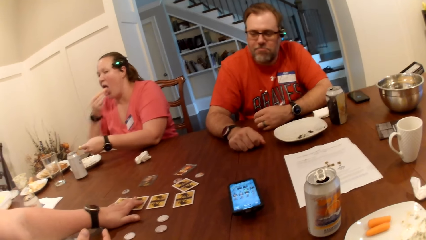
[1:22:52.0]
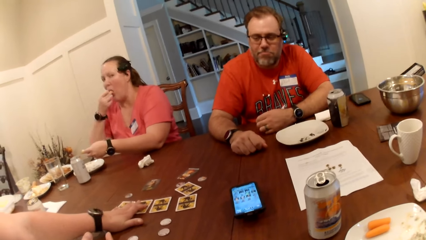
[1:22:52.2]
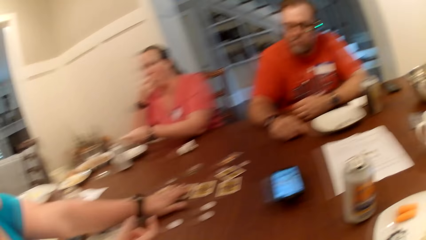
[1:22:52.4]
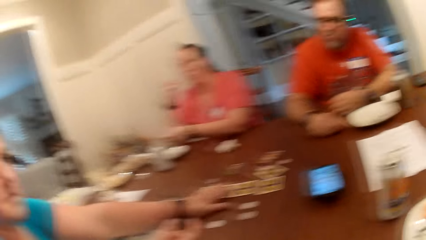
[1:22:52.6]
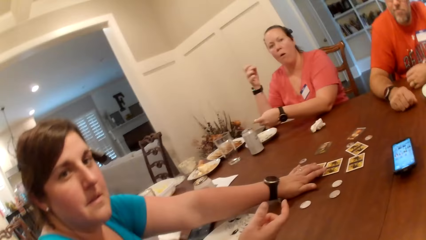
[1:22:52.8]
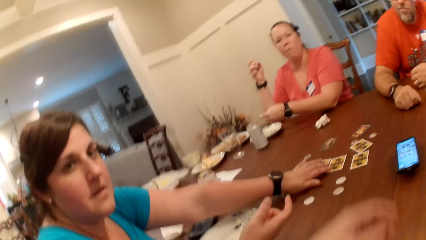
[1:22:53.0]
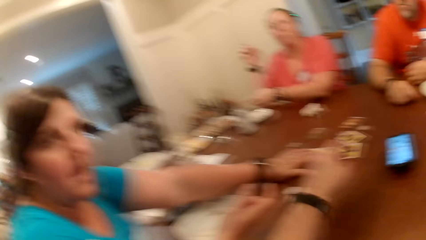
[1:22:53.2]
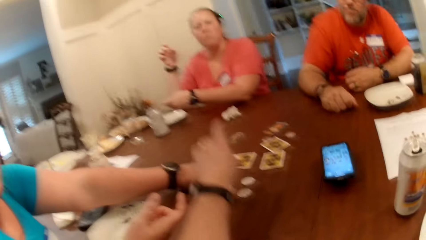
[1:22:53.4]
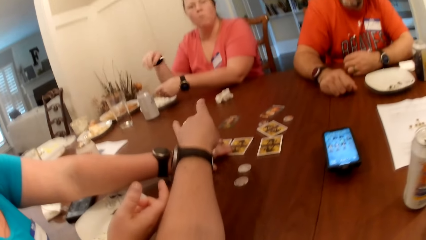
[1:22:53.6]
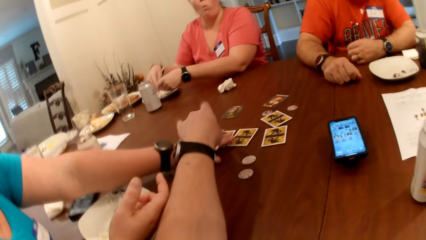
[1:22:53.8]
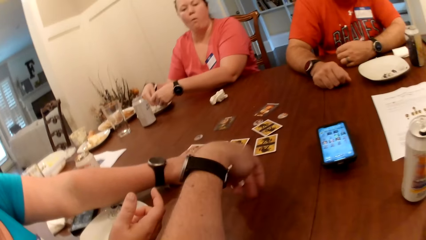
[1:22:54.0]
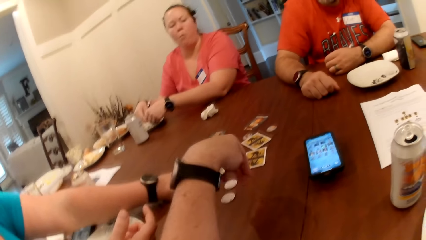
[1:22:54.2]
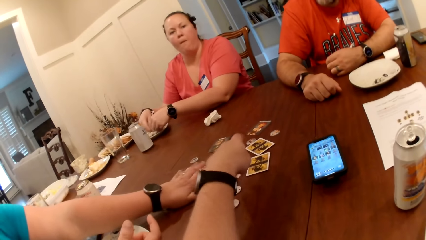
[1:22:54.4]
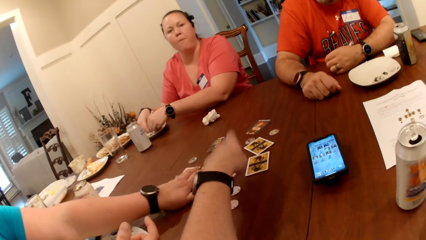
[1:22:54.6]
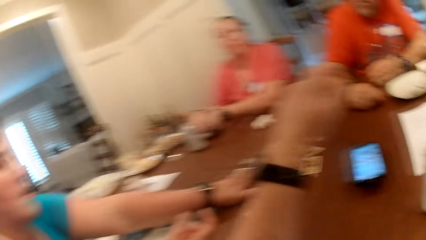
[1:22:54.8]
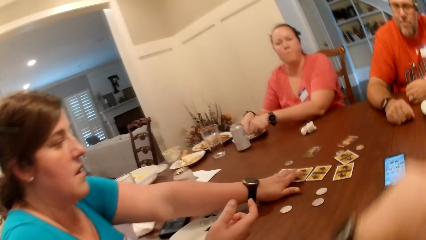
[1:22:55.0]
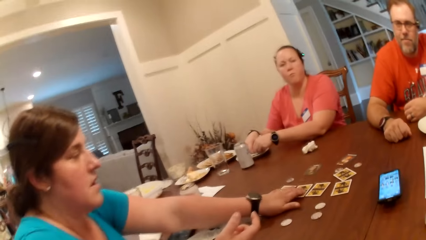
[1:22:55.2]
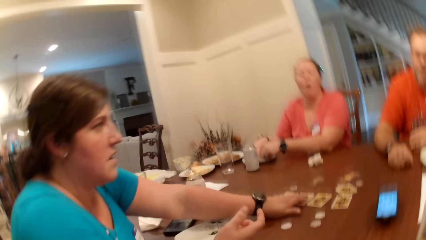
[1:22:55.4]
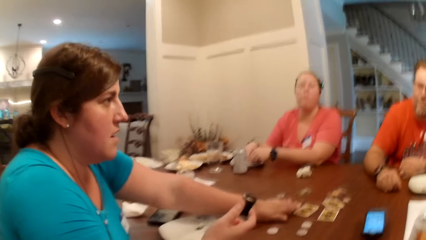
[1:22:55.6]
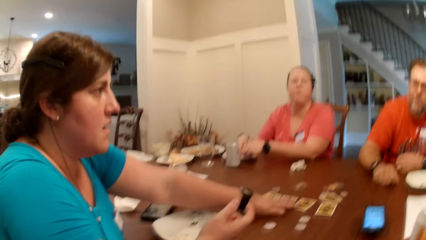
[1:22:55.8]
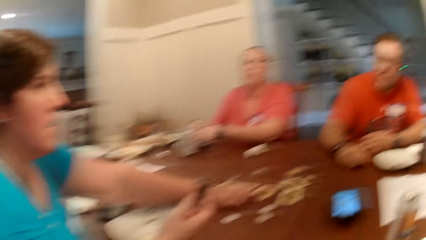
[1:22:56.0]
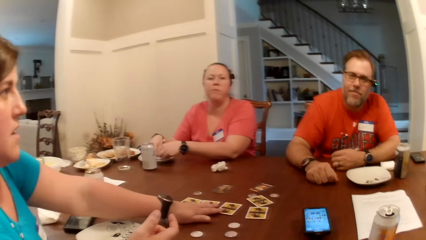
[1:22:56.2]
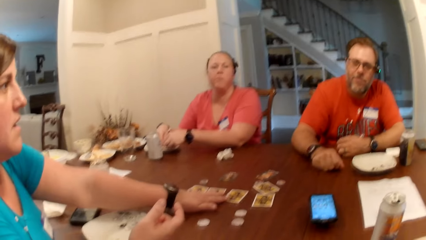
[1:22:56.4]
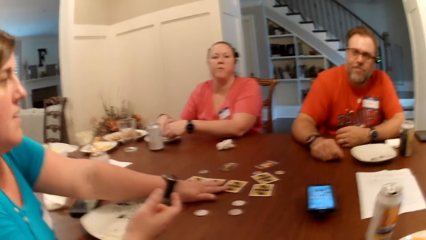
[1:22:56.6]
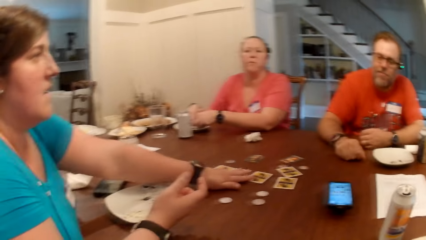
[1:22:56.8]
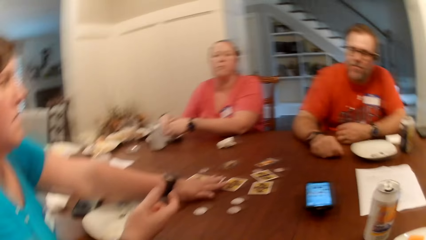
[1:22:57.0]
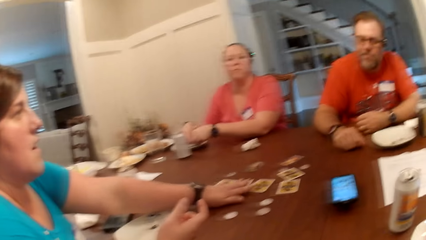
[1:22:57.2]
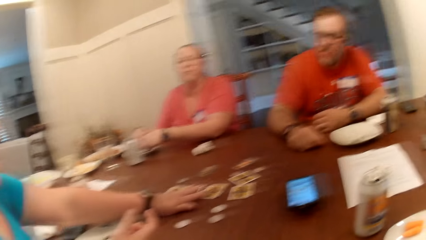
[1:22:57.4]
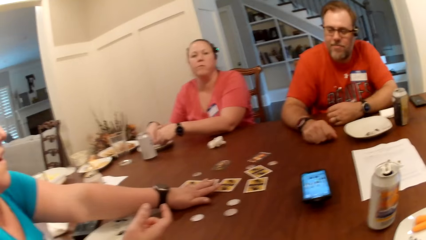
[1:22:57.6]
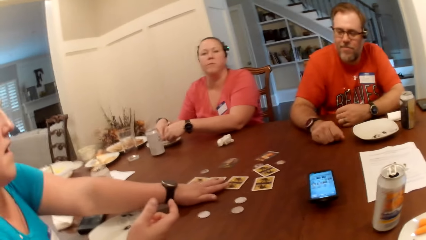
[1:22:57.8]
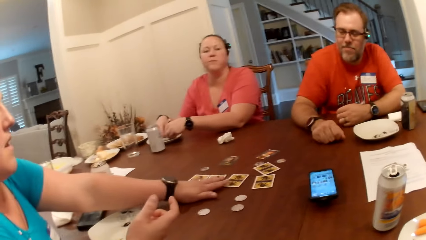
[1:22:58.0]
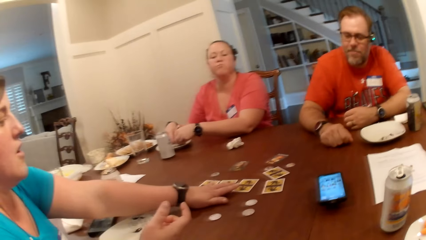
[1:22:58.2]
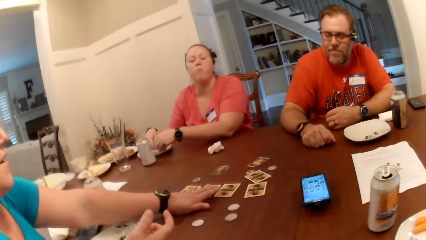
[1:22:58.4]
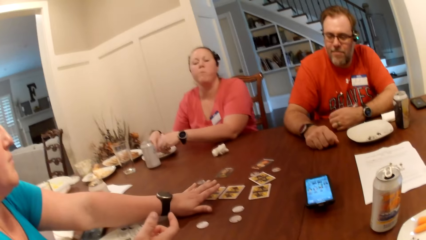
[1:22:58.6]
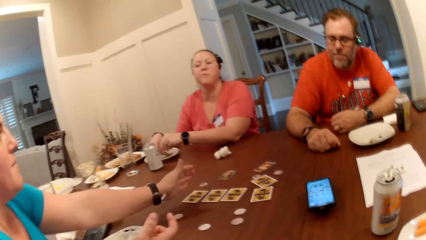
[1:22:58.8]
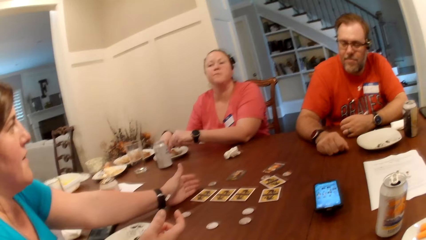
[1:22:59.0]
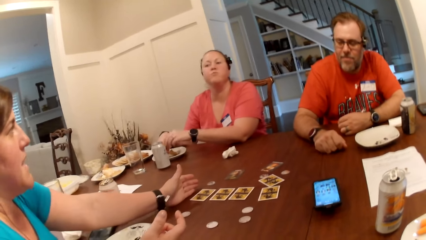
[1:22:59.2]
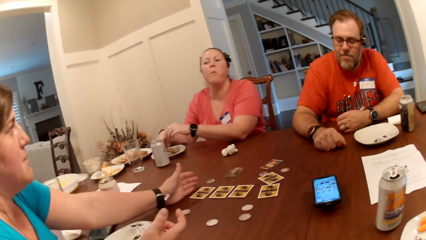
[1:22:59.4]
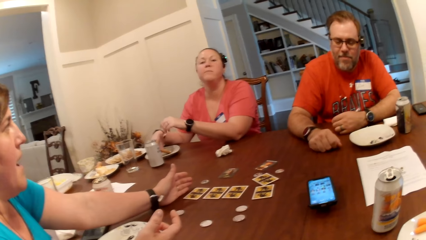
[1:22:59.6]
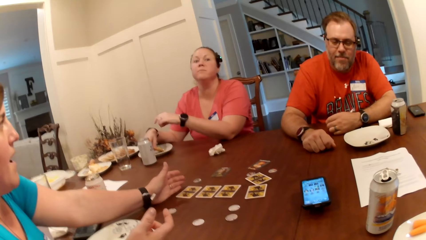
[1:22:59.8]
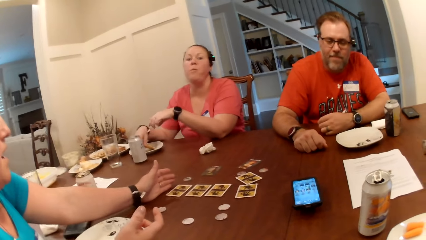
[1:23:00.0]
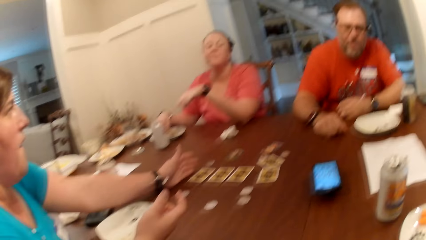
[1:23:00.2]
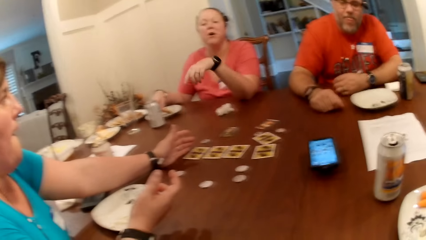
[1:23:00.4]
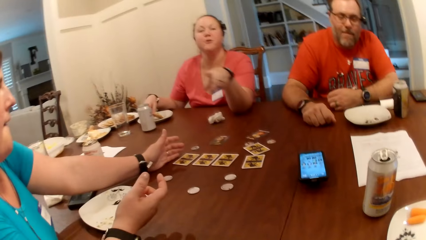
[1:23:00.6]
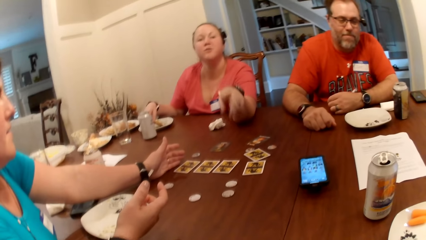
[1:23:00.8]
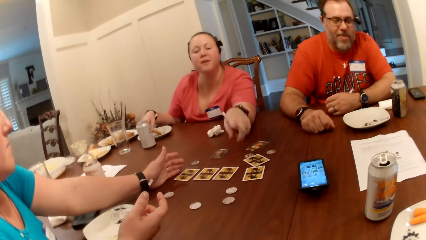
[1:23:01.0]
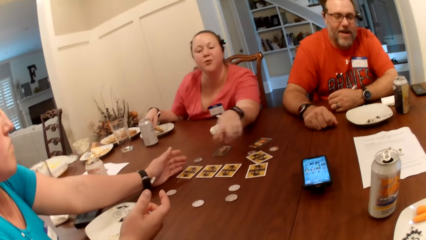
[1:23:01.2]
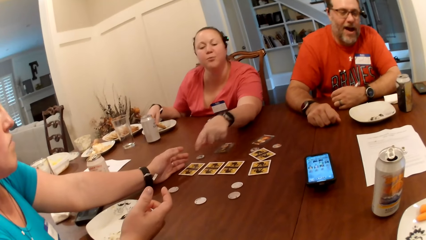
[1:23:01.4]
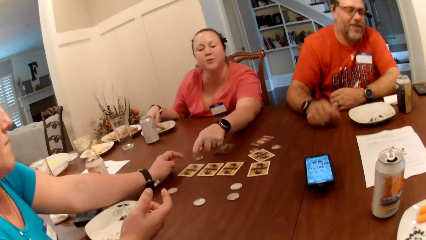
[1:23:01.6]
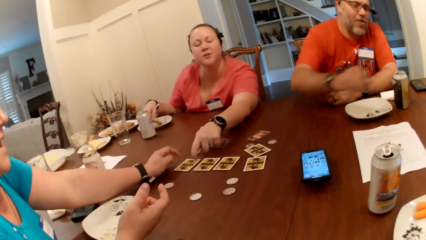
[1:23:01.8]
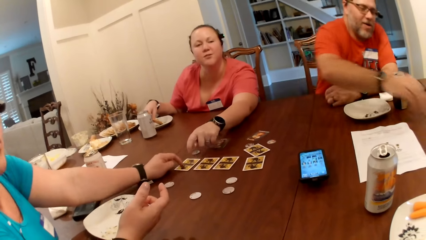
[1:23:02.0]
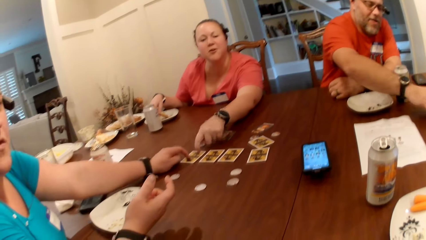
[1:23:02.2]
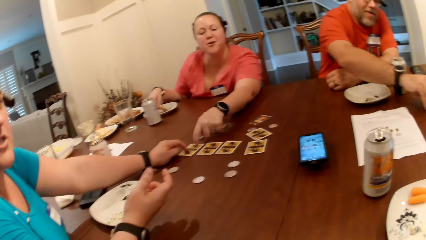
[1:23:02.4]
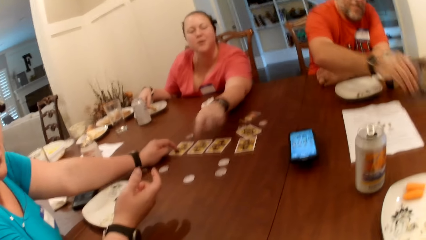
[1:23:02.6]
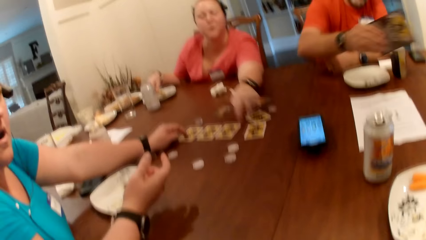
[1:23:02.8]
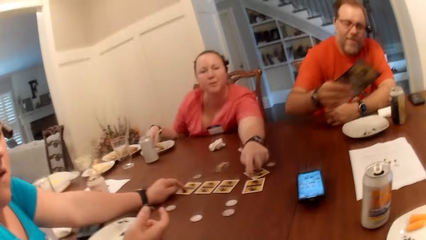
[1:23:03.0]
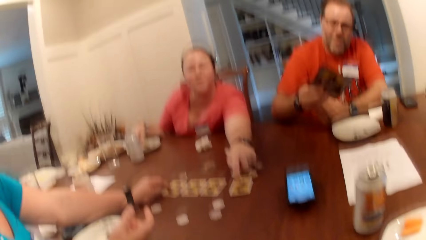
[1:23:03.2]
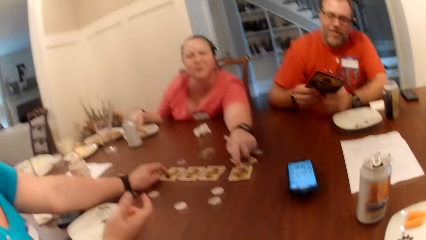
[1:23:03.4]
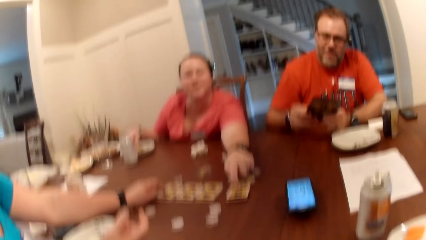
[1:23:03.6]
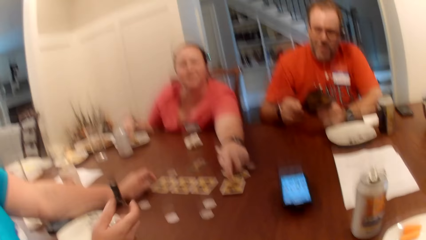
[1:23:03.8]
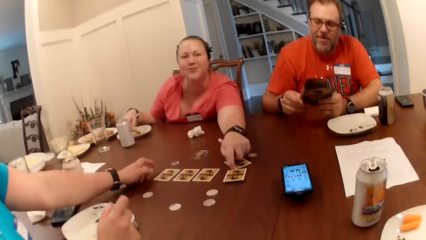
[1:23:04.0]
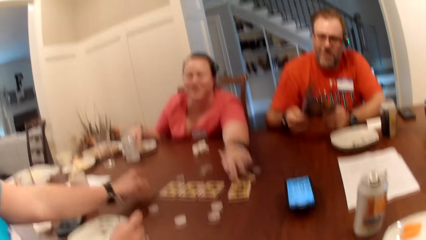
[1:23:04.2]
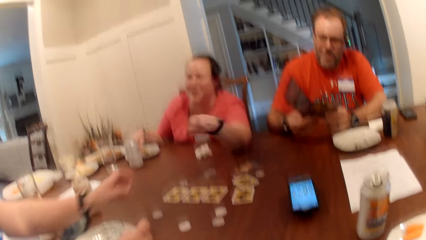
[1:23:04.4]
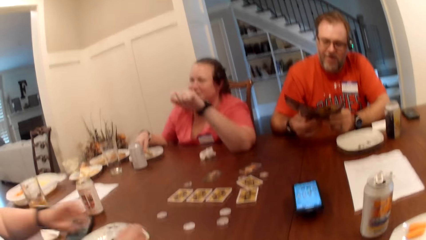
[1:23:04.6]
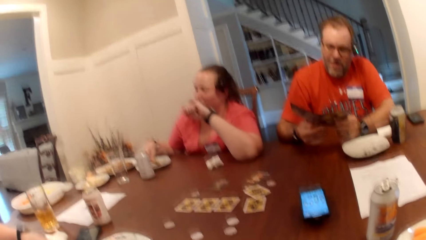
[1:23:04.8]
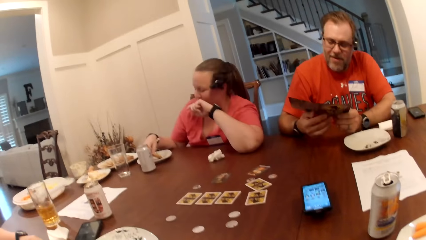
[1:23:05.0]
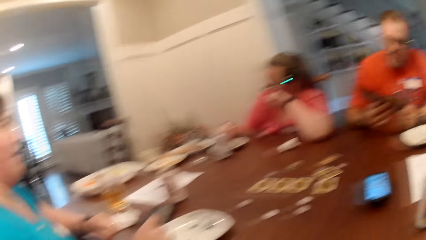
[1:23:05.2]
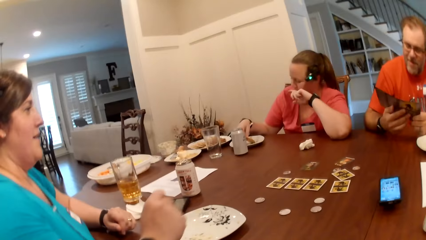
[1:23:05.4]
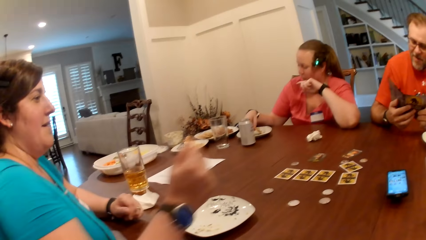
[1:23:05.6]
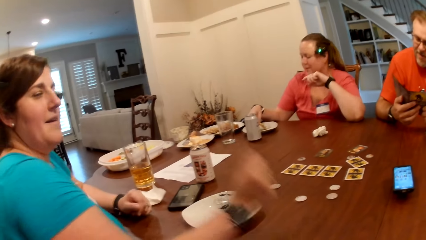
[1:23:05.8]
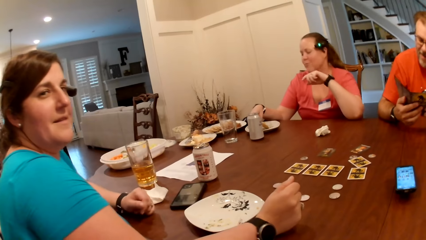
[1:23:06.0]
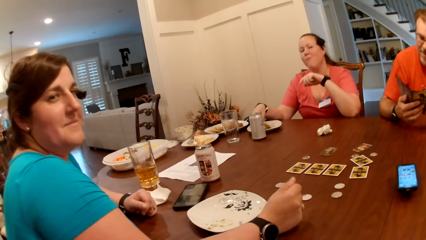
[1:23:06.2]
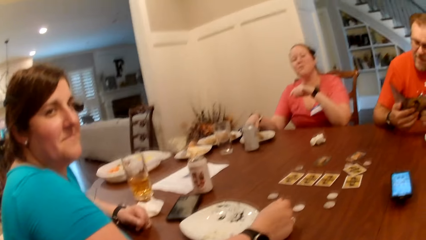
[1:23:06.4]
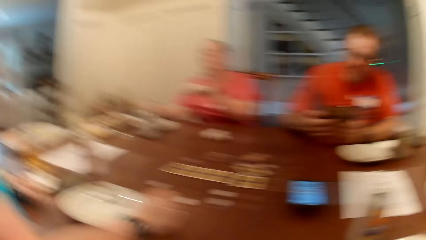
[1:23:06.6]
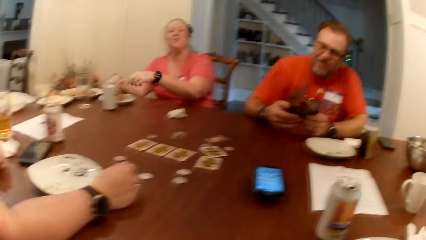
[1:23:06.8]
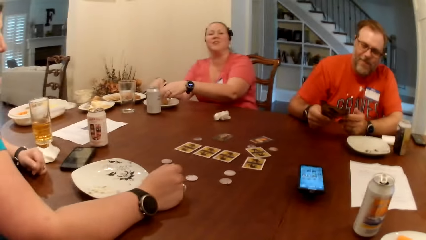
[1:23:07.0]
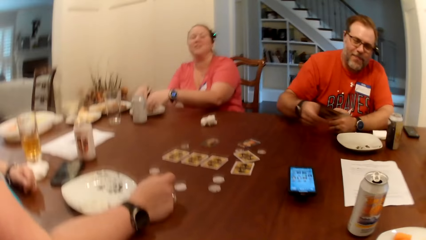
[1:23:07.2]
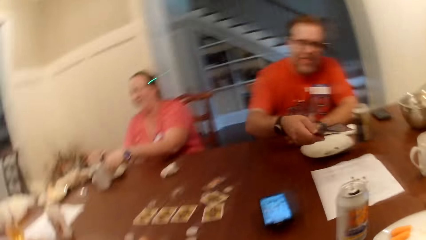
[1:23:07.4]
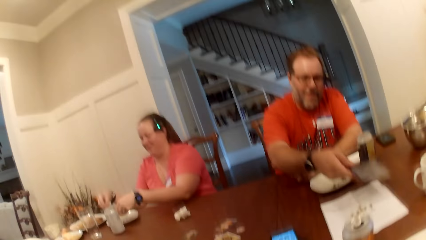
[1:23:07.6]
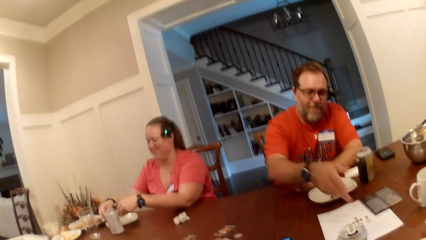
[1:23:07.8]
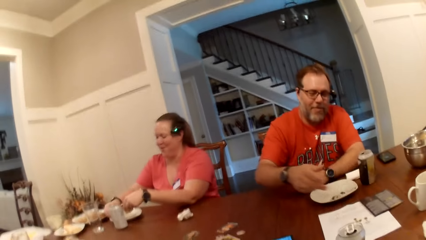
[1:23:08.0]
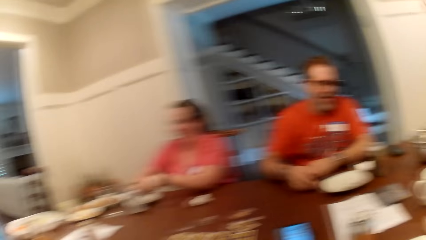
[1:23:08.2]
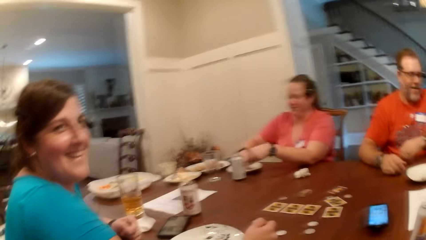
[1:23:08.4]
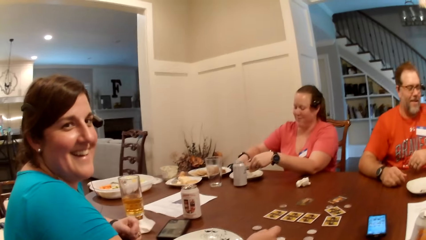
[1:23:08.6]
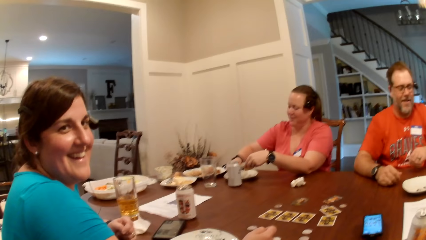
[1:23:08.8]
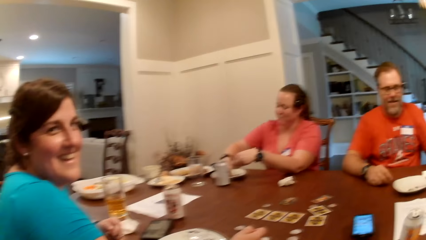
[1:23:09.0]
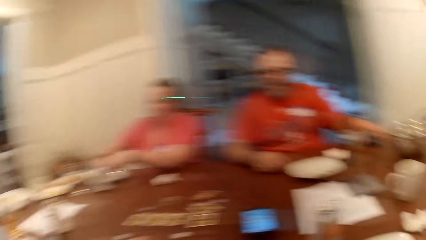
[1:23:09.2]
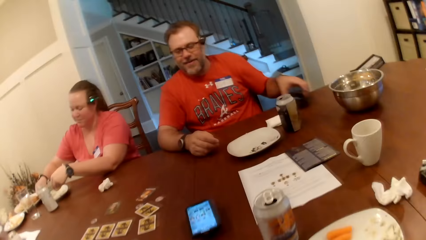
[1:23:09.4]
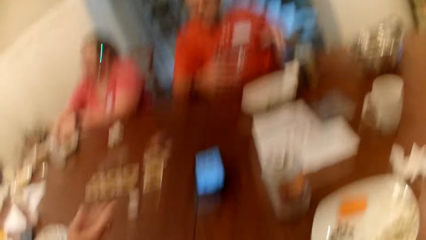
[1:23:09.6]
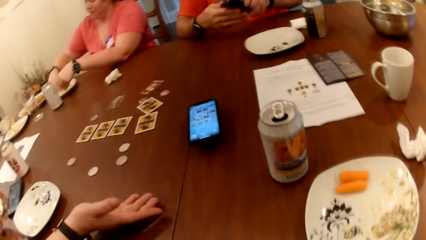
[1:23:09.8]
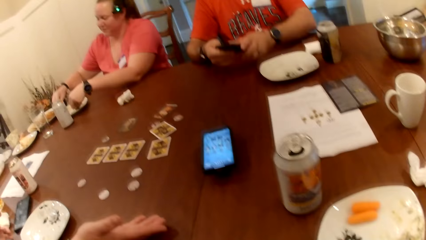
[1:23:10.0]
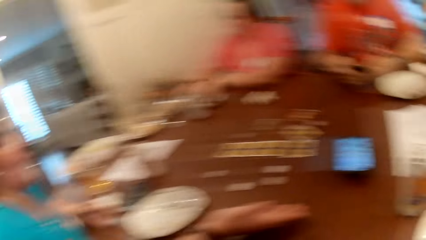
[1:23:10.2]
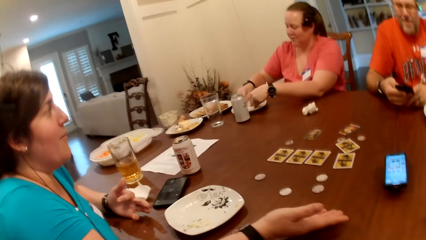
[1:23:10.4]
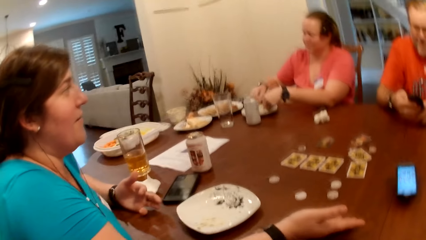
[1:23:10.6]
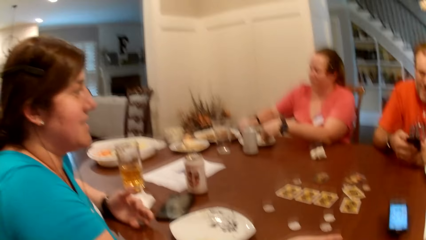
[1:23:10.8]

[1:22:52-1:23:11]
The woman licks her right hand fingers. The camera wearer moves his left hand over the cards on the table. He plays the cards. The woman points at the camera wearer with her left hand. She taps on a card on the table with her left hand. The man picks up a book with his right hand from the table. The woman and another woman tap on a card on the table with their left hands. The camera wearer looks at the table. The first woman scoops sauce with the nachos in both hands. The man drops the book on the table with his right hand. The camera wearer looks at the table again. The man picks up the phone from the table with his left hand.
